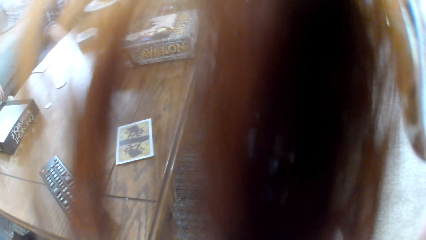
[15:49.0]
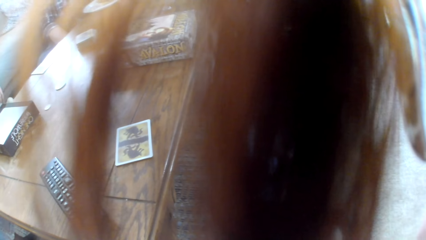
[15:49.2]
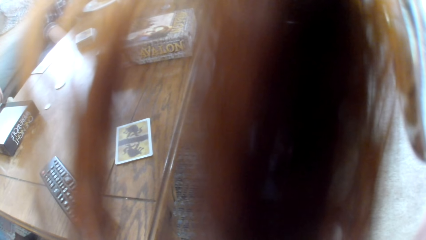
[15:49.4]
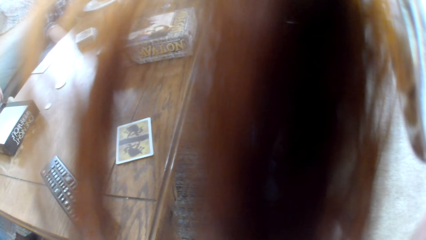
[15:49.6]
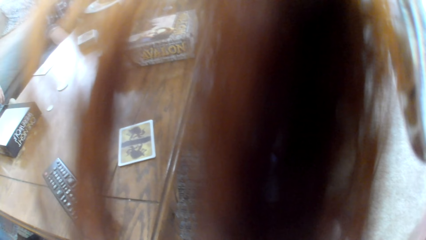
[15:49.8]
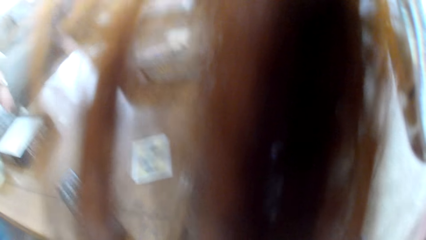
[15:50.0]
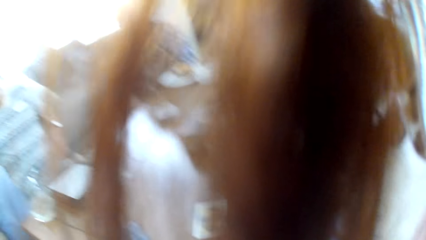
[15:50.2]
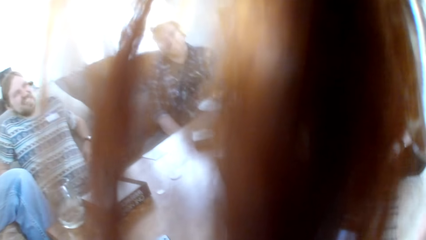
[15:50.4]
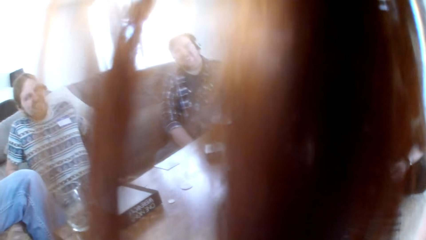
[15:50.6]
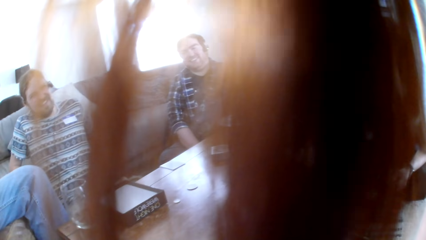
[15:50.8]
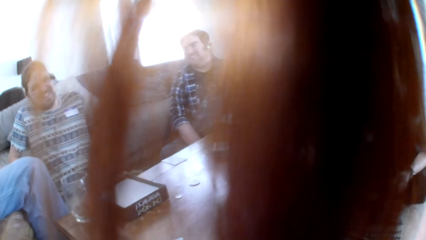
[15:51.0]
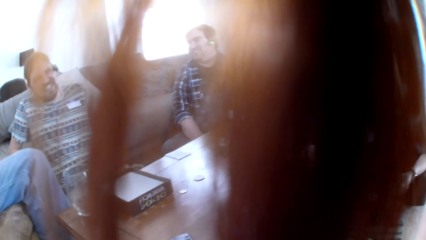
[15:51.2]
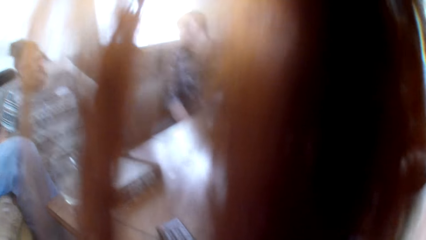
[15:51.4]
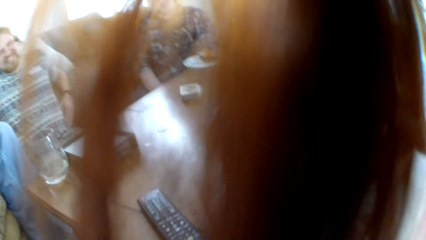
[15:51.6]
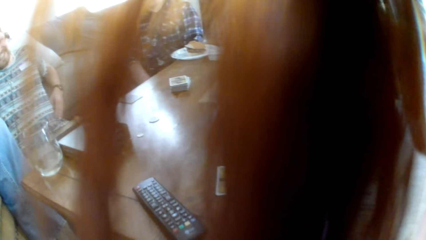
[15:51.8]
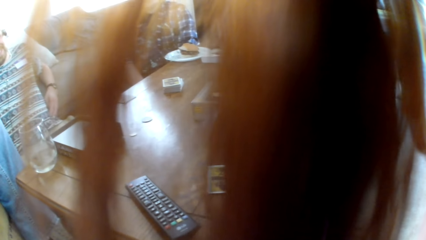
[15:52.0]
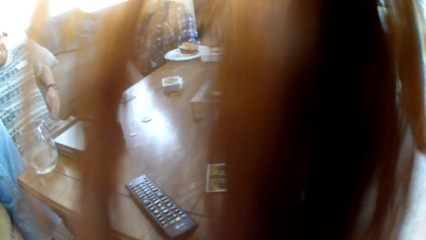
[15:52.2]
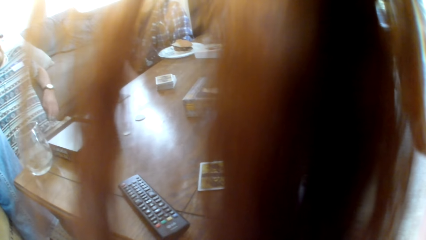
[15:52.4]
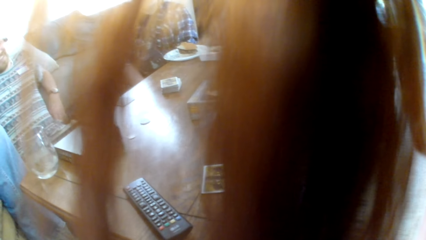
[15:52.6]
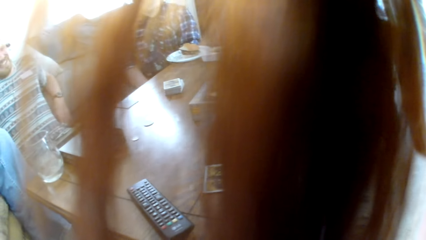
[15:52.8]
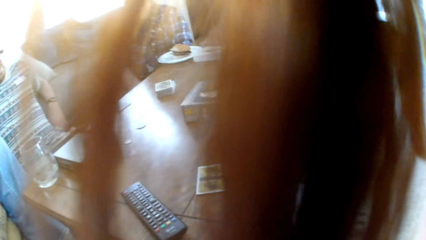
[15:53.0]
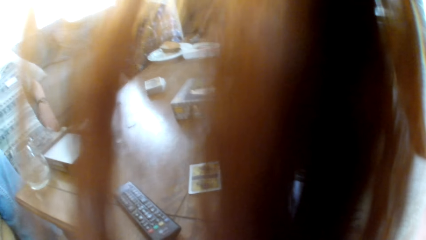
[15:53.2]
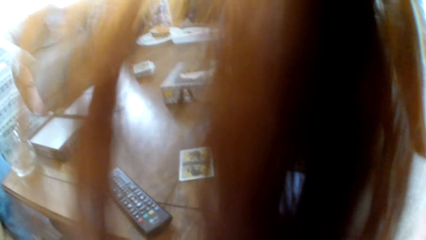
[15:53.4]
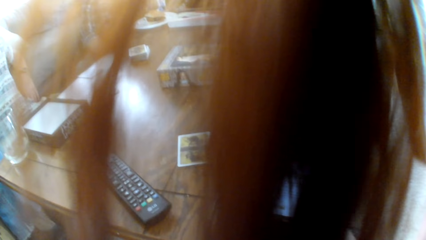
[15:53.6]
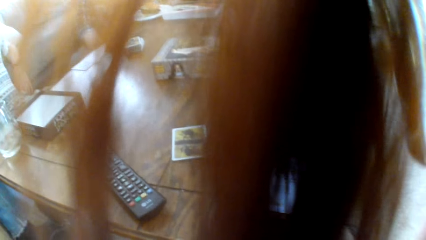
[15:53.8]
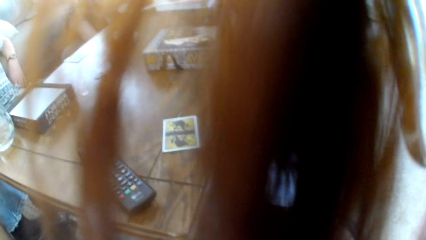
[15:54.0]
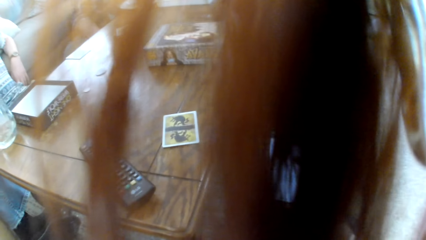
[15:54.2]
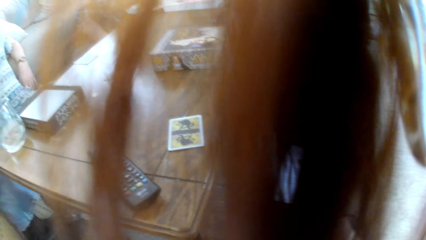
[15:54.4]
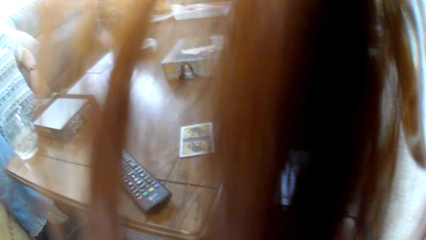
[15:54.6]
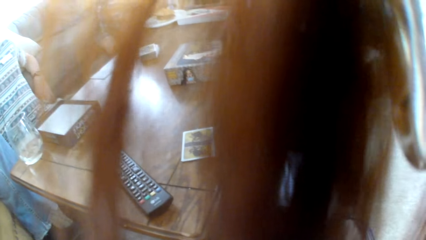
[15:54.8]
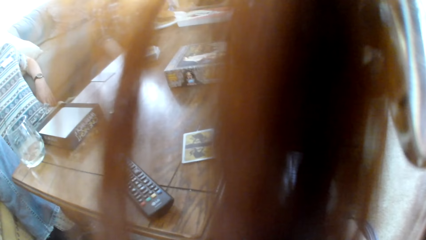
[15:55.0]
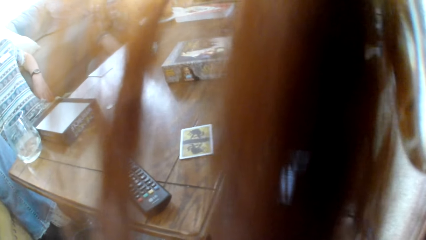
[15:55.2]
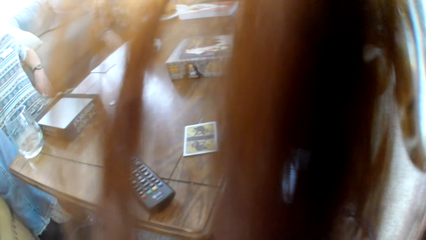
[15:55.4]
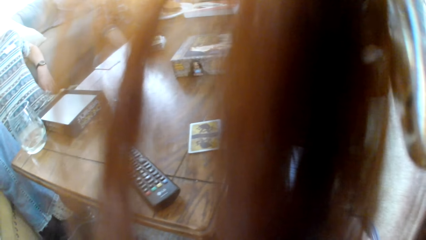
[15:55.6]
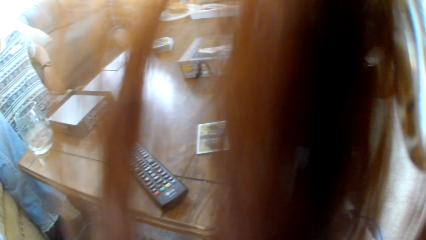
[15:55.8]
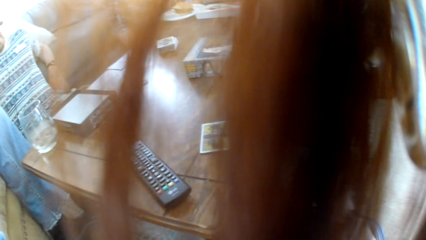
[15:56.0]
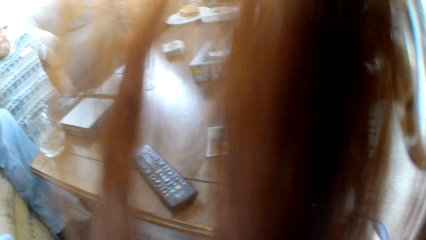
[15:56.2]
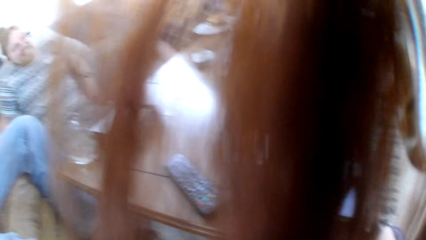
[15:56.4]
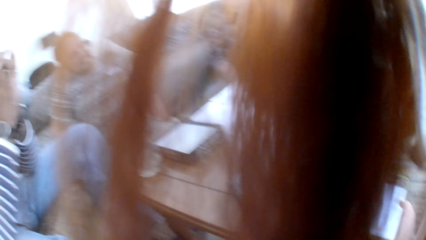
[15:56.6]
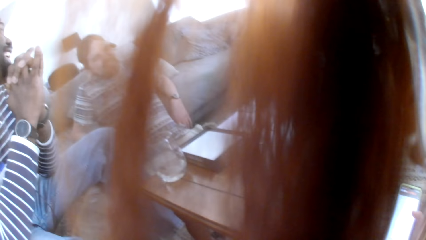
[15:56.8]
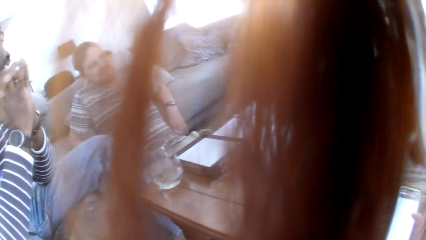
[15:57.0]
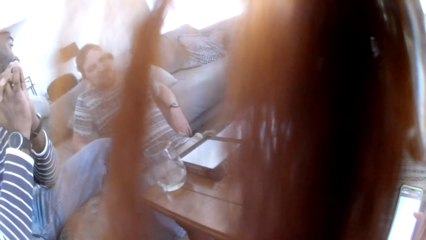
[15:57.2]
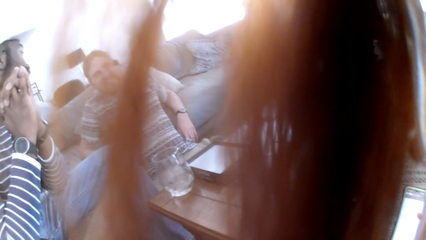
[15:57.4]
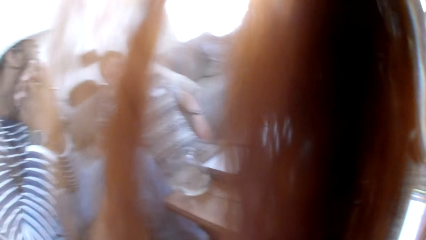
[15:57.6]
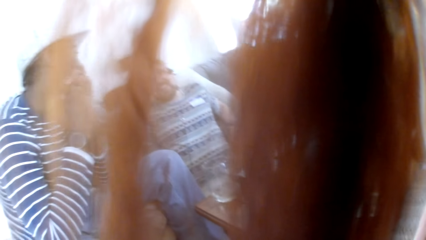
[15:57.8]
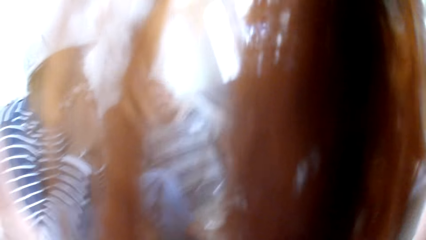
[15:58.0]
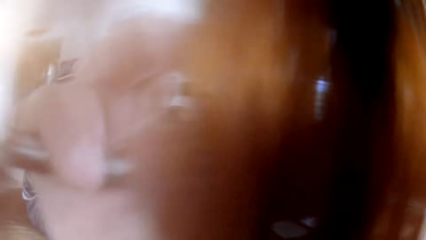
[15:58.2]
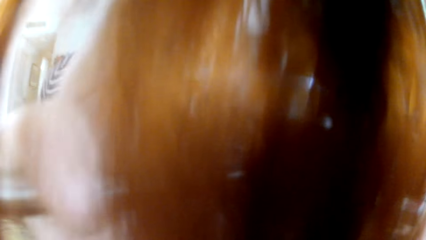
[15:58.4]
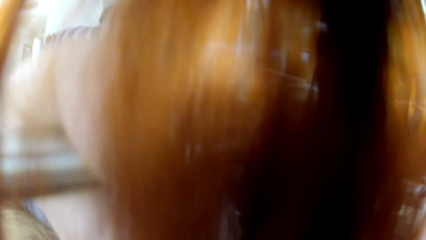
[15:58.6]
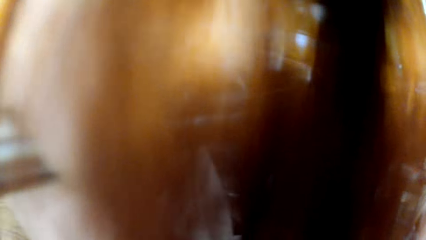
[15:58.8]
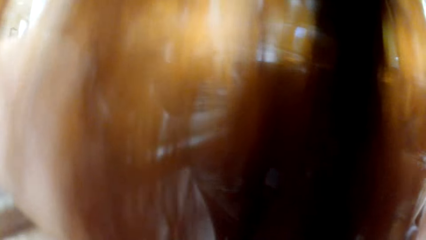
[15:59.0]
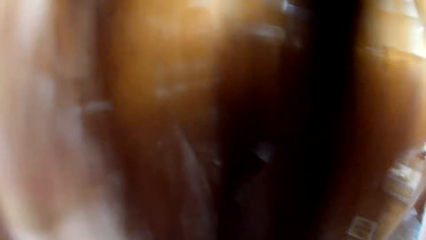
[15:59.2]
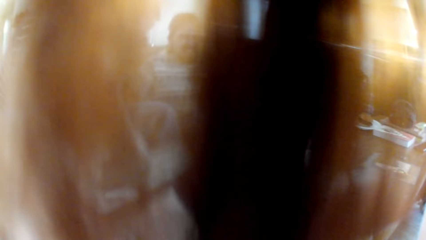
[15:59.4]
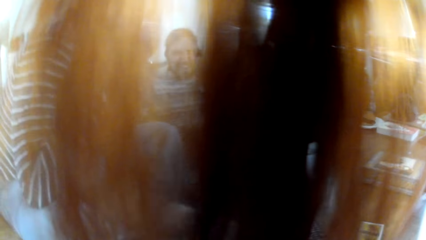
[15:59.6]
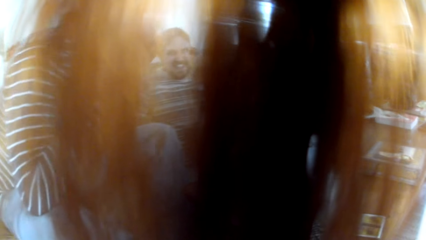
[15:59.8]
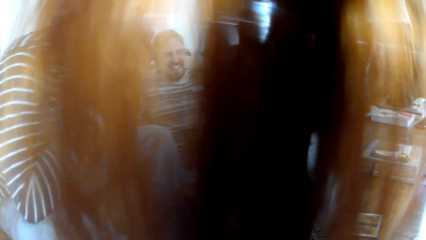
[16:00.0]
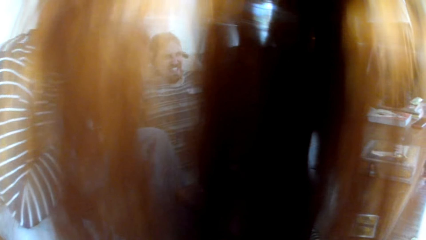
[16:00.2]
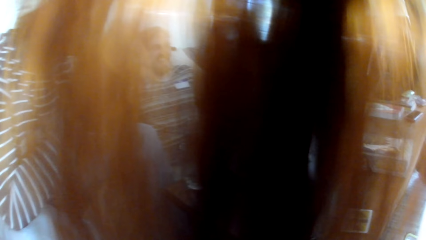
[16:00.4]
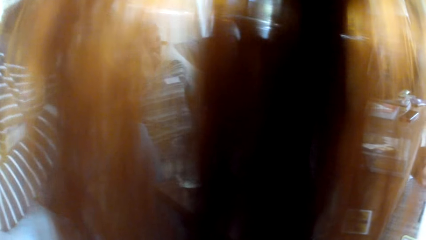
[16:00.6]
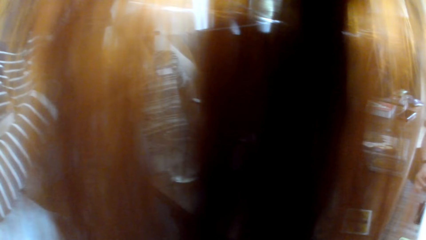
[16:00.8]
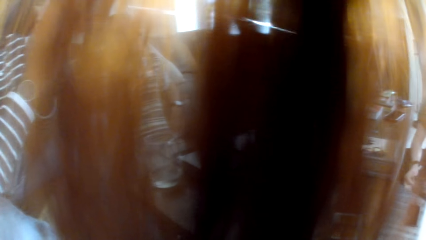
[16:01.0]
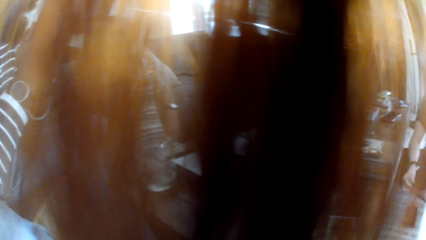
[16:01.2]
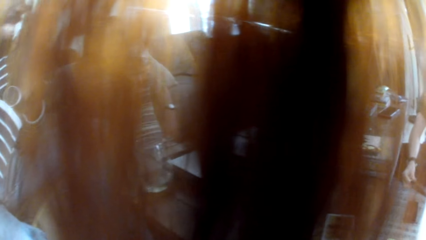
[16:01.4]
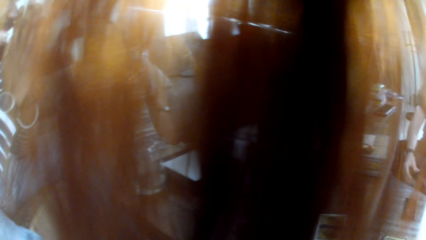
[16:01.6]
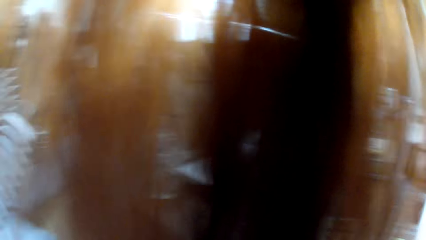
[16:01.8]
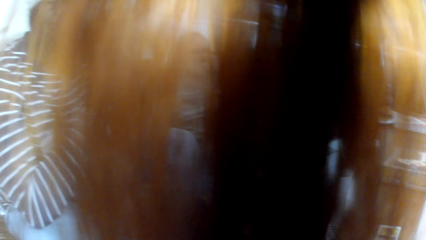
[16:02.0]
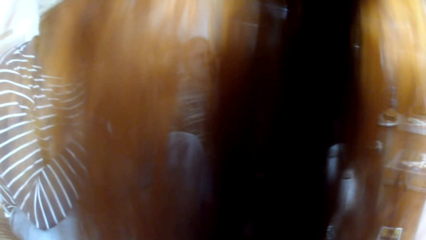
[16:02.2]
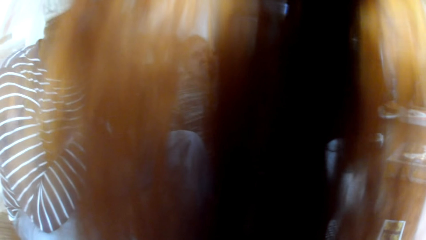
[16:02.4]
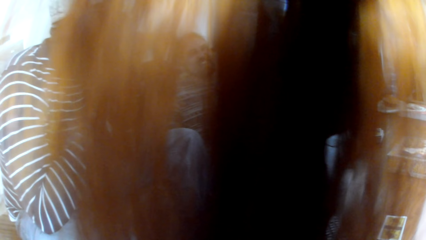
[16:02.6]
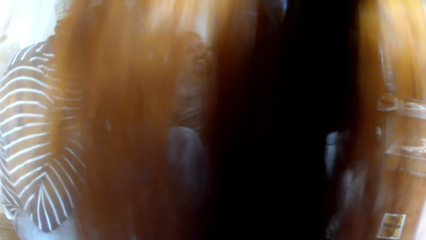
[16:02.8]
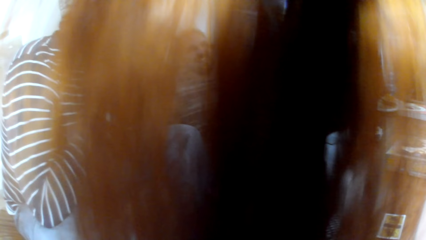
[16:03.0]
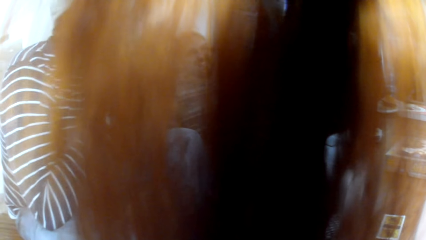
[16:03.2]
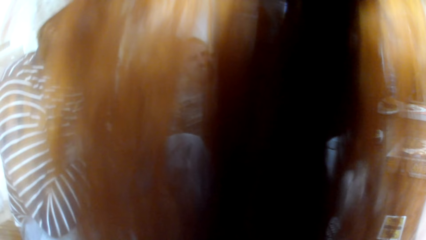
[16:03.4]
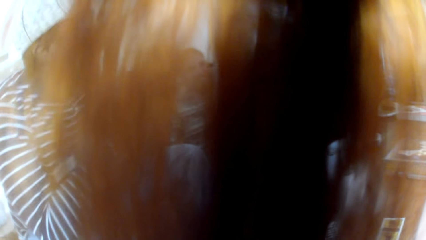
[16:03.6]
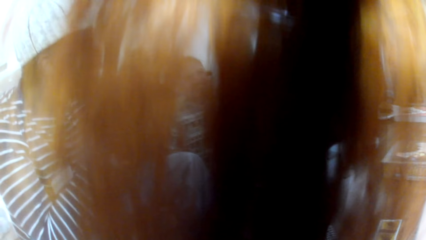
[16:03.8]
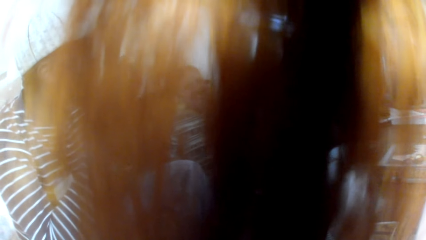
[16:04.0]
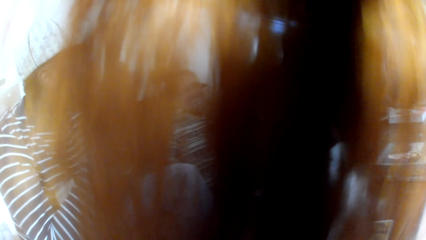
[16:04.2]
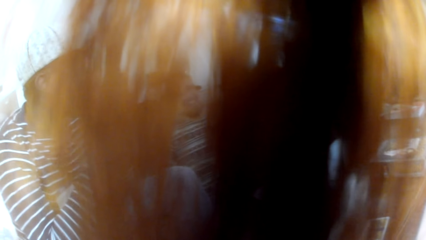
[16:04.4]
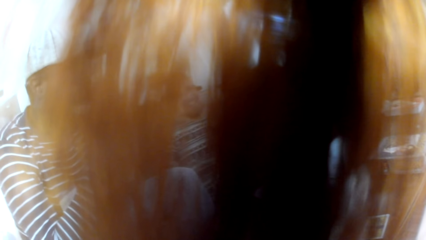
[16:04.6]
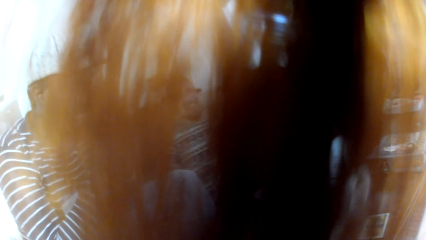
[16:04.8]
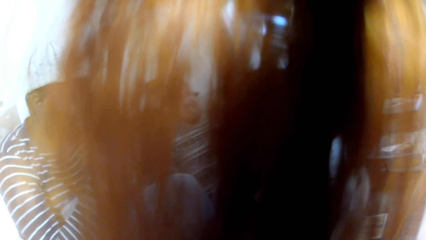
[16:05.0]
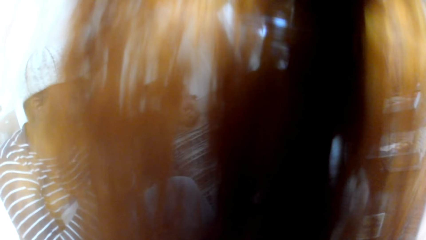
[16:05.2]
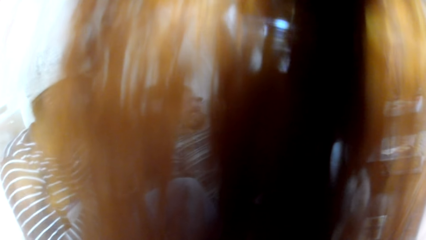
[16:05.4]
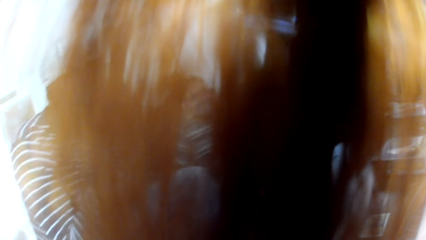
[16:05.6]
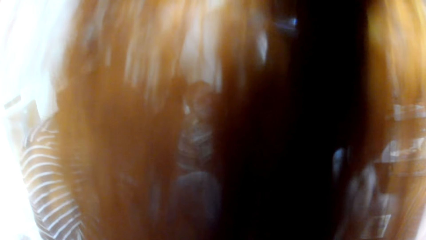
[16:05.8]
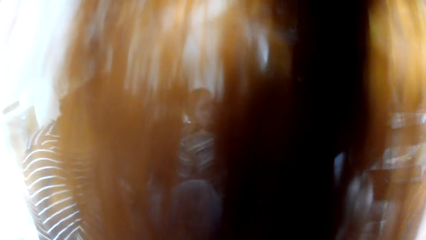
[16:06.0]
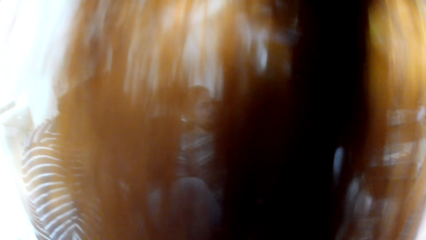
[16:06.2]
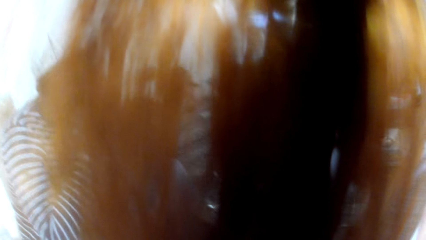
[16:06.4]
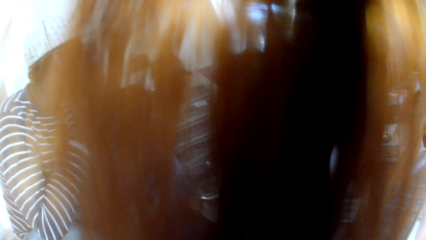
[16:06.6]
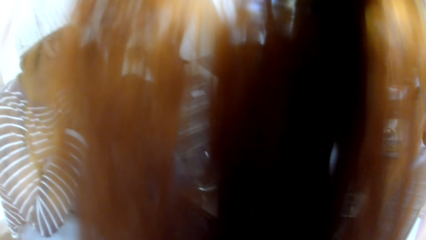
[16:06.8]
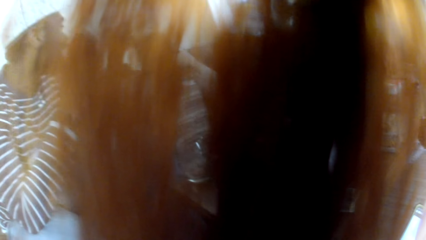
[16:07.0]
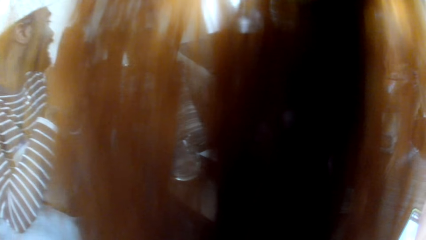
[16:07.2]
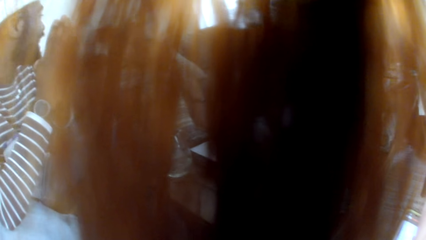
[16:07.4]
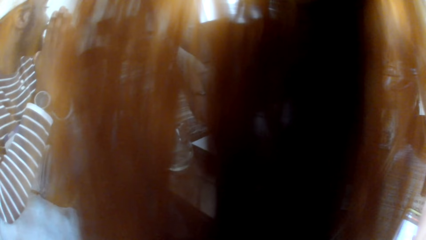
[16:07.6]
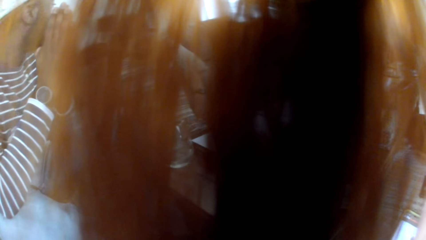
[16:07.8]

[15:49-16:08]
The camera wearer uses the phone. A man stares at another man. The camera wearer looks around. A third man converses with a fourth man. The second man talks to the people in the room.
